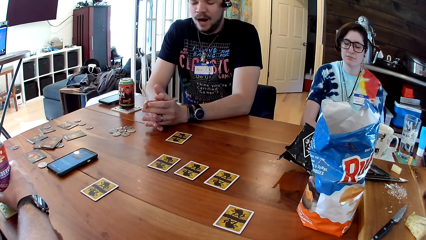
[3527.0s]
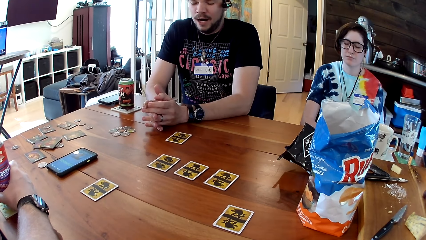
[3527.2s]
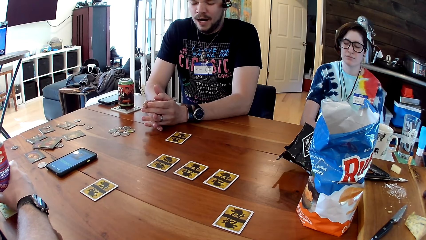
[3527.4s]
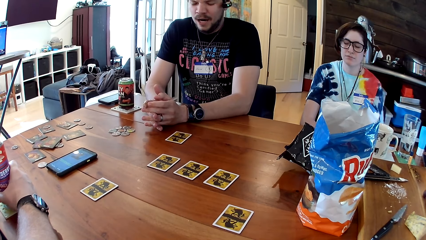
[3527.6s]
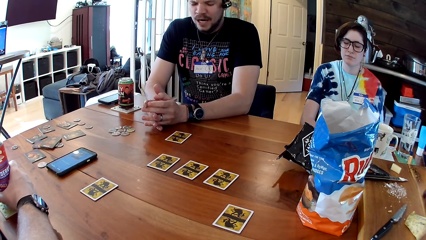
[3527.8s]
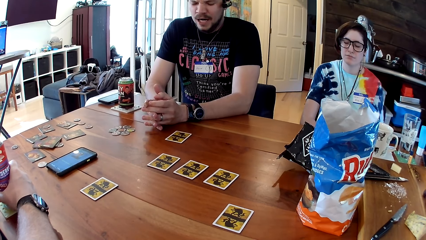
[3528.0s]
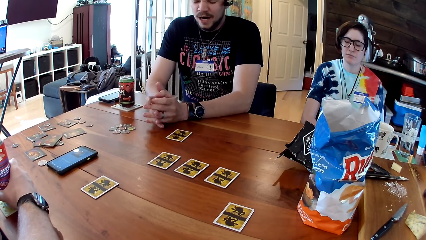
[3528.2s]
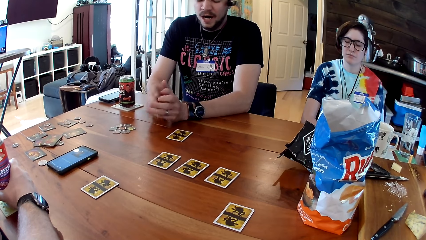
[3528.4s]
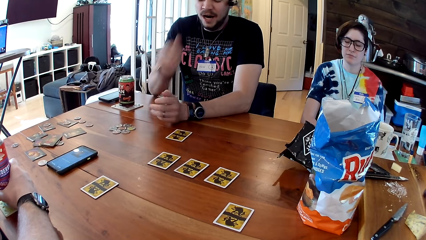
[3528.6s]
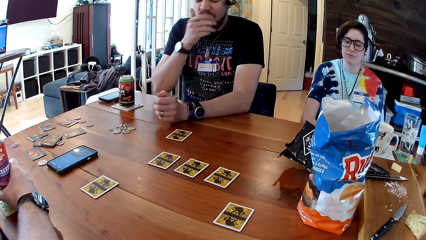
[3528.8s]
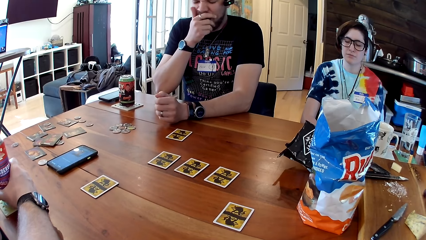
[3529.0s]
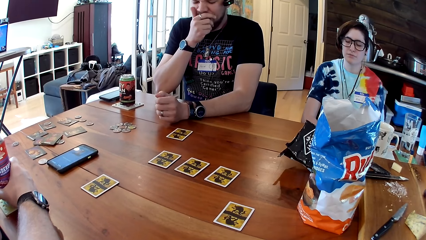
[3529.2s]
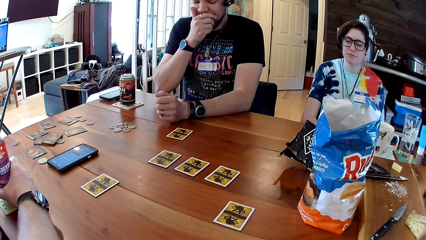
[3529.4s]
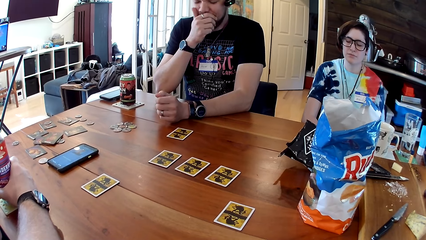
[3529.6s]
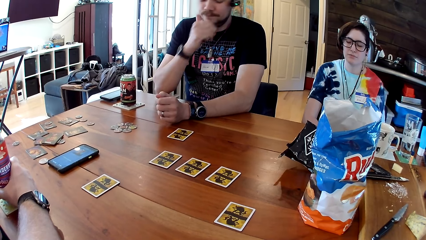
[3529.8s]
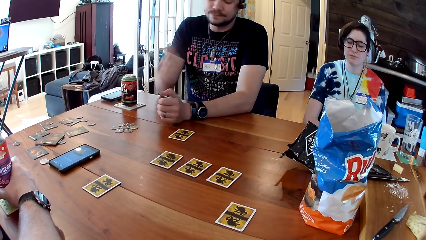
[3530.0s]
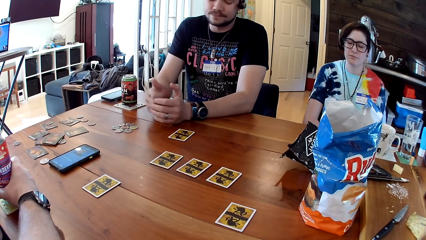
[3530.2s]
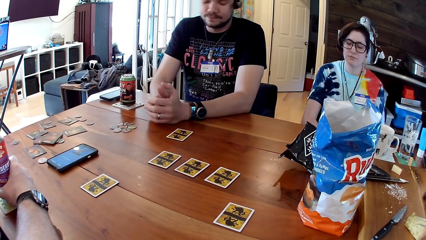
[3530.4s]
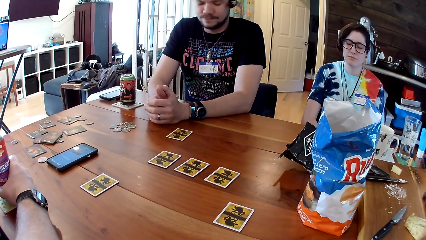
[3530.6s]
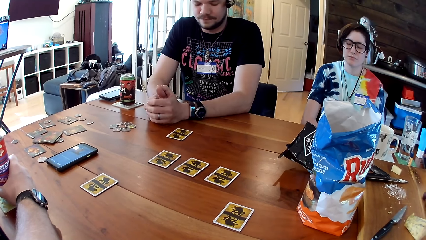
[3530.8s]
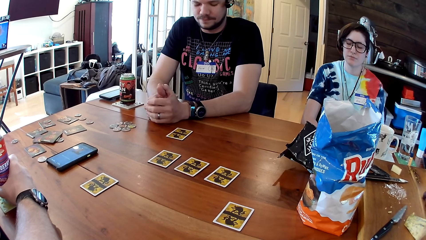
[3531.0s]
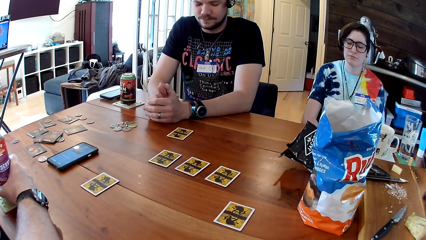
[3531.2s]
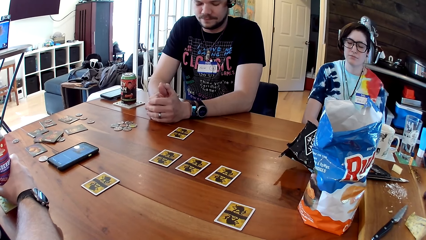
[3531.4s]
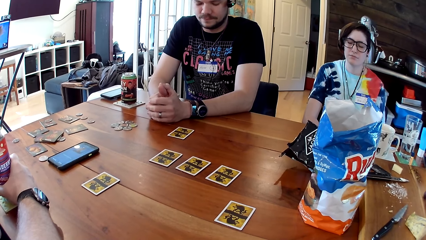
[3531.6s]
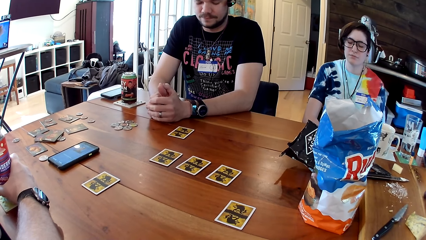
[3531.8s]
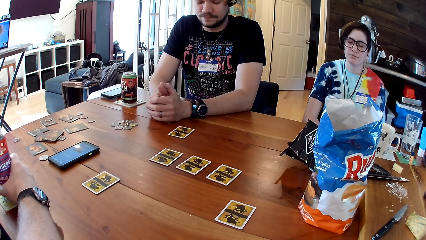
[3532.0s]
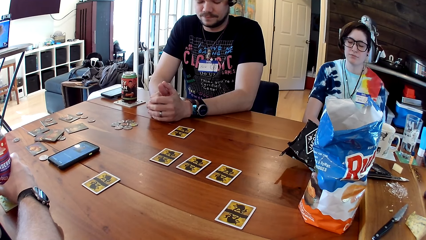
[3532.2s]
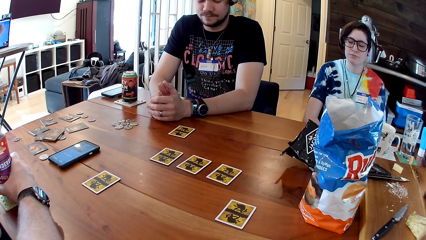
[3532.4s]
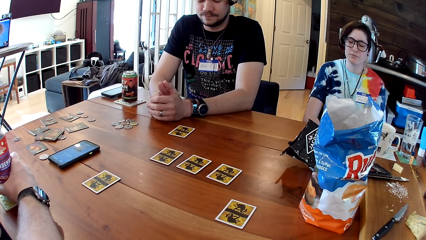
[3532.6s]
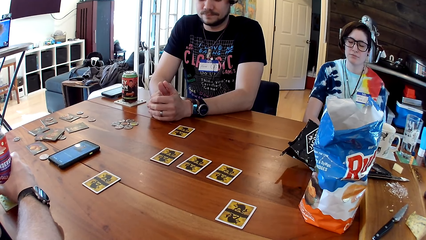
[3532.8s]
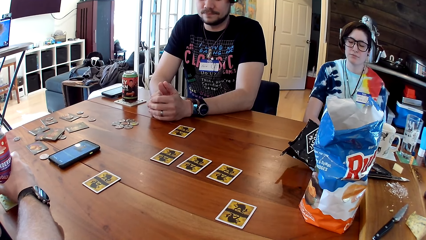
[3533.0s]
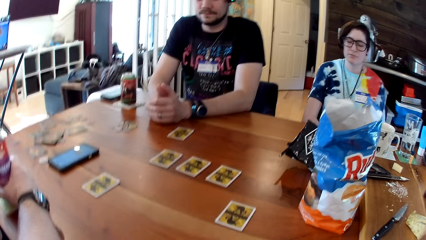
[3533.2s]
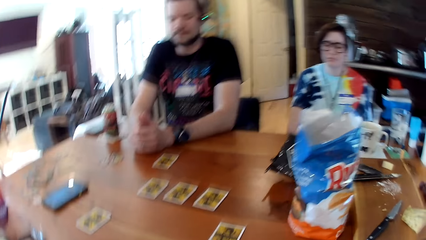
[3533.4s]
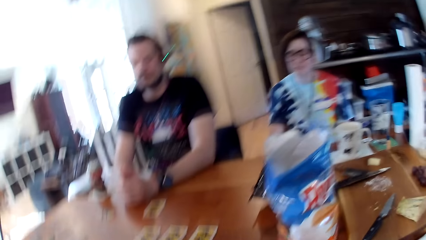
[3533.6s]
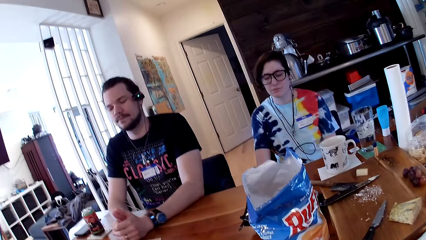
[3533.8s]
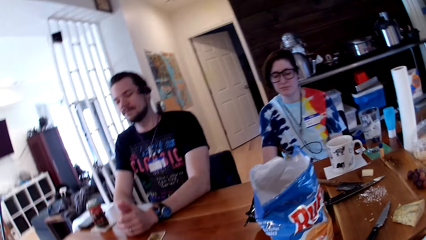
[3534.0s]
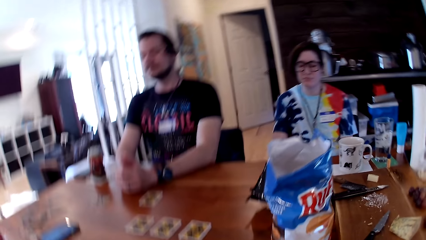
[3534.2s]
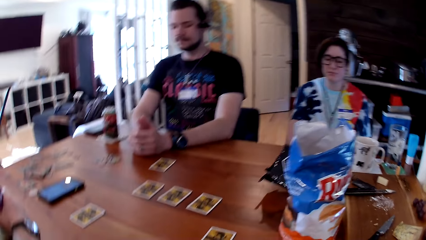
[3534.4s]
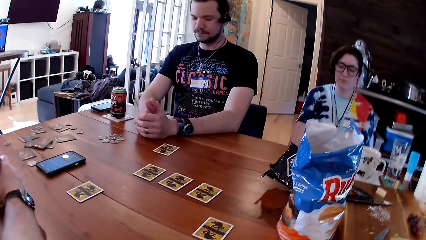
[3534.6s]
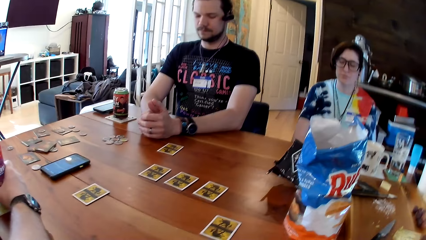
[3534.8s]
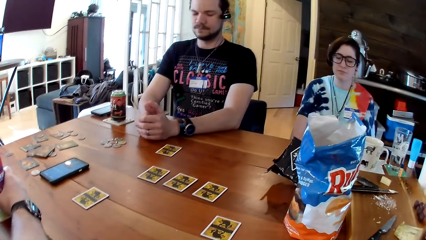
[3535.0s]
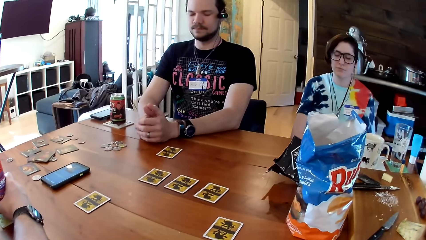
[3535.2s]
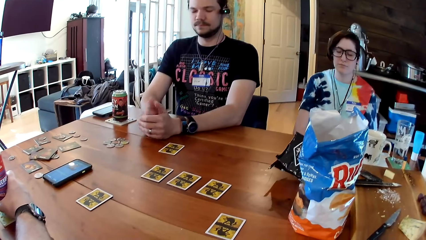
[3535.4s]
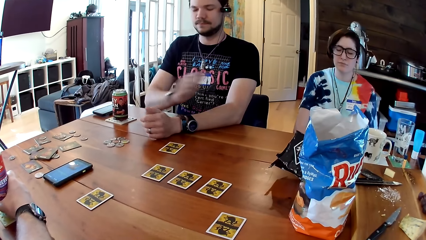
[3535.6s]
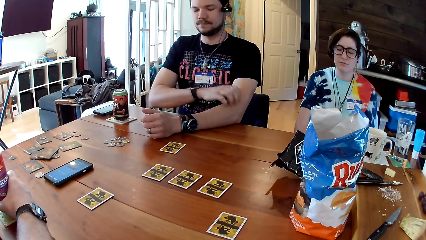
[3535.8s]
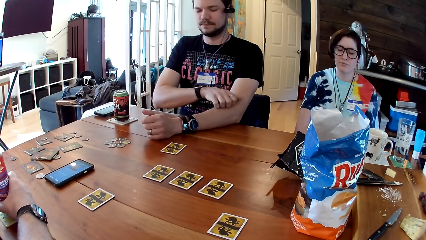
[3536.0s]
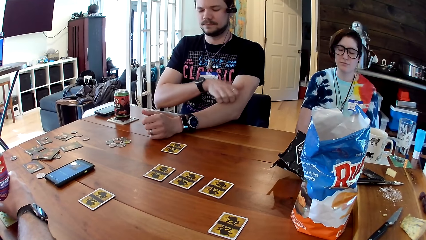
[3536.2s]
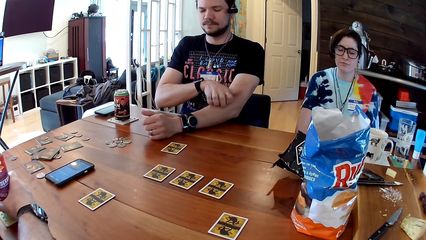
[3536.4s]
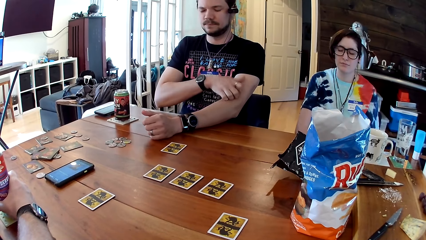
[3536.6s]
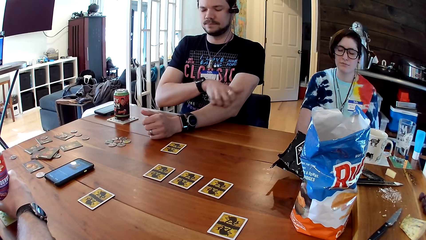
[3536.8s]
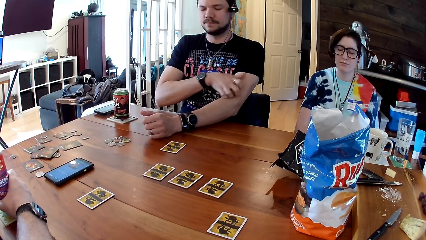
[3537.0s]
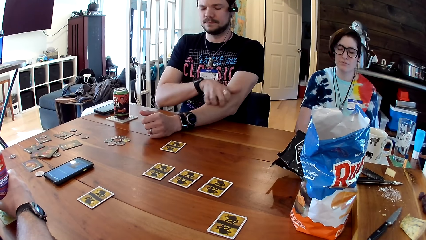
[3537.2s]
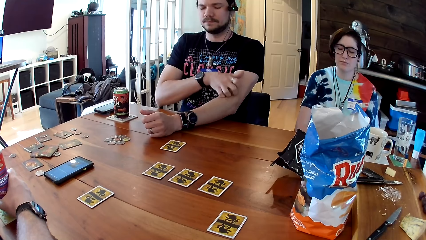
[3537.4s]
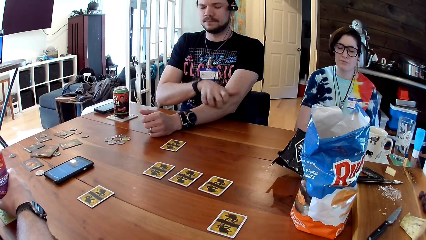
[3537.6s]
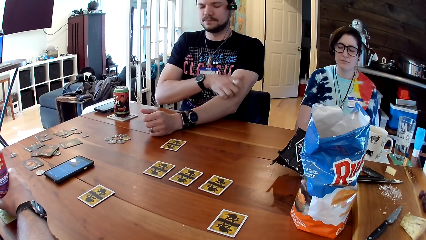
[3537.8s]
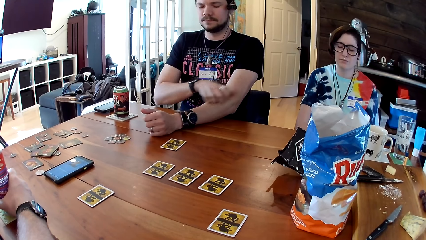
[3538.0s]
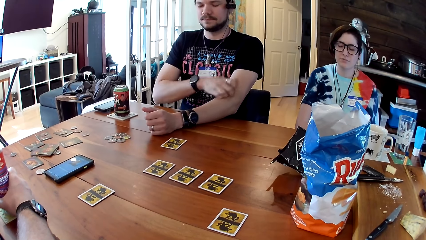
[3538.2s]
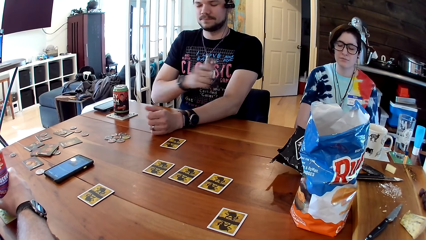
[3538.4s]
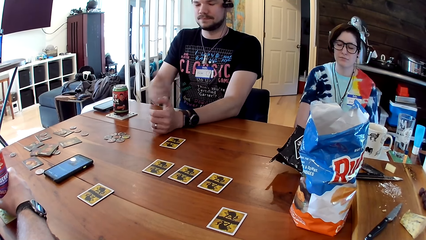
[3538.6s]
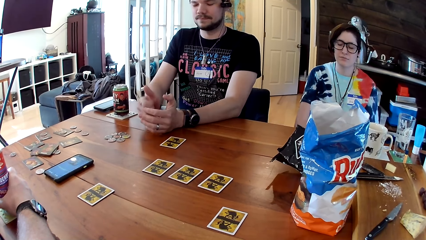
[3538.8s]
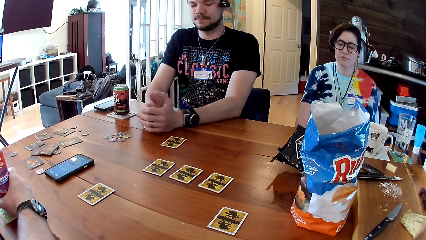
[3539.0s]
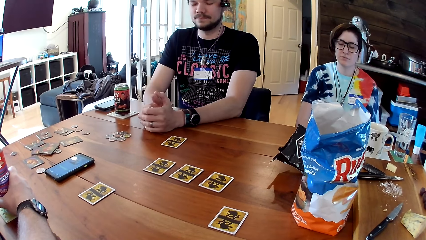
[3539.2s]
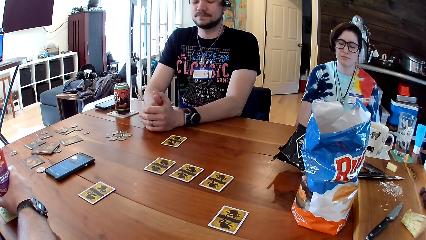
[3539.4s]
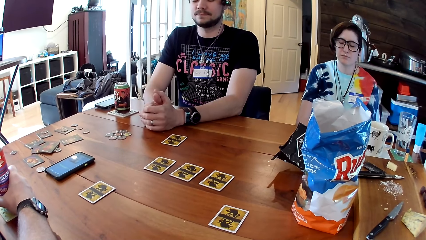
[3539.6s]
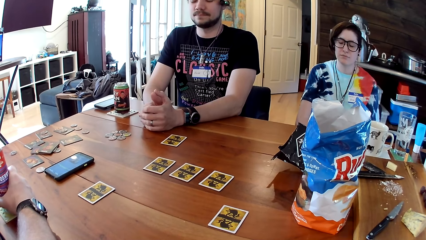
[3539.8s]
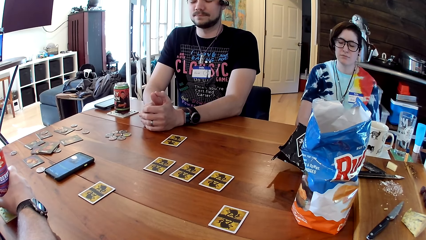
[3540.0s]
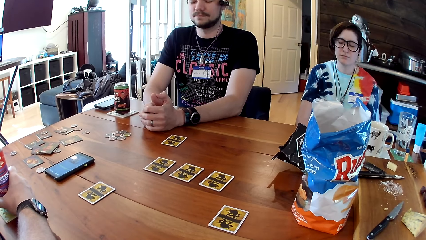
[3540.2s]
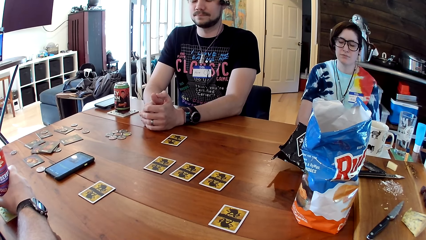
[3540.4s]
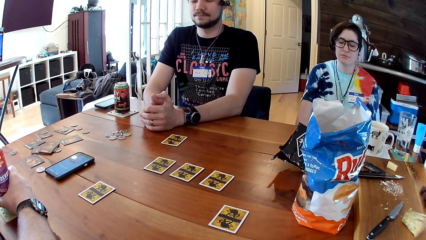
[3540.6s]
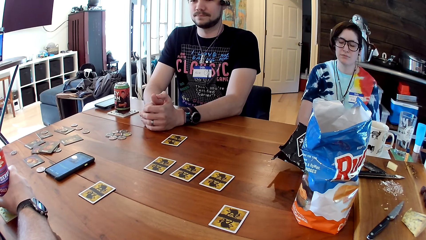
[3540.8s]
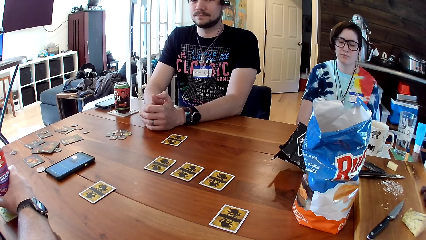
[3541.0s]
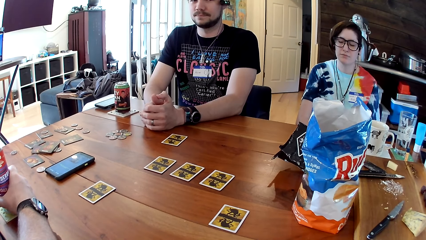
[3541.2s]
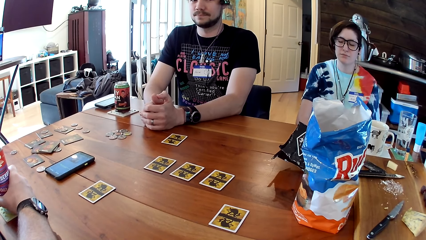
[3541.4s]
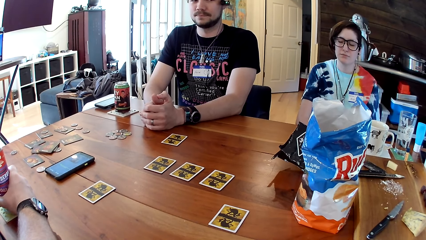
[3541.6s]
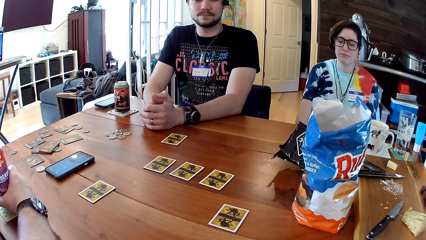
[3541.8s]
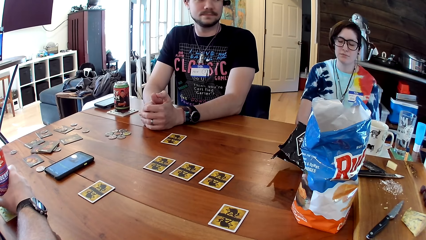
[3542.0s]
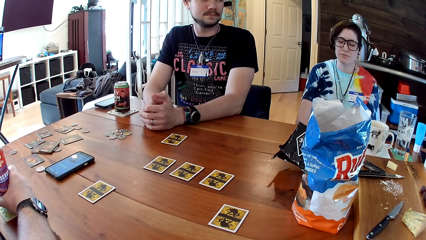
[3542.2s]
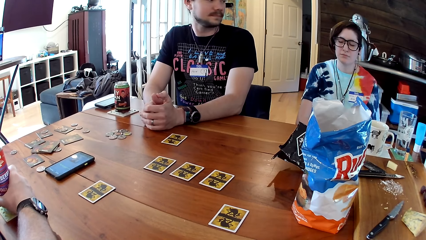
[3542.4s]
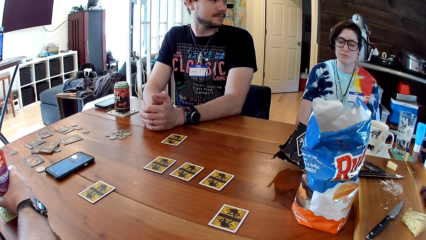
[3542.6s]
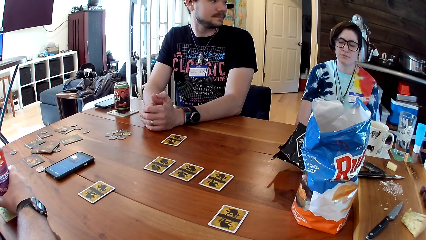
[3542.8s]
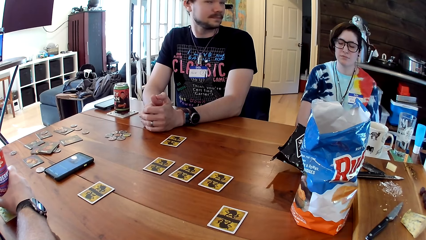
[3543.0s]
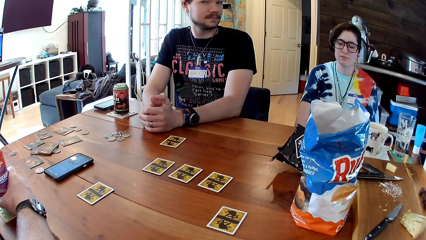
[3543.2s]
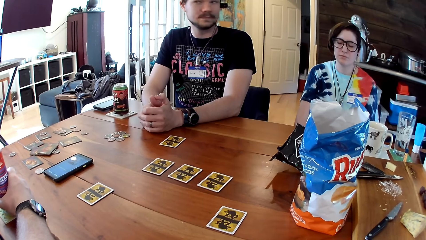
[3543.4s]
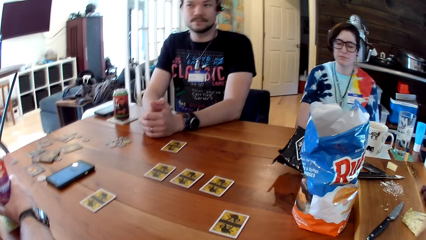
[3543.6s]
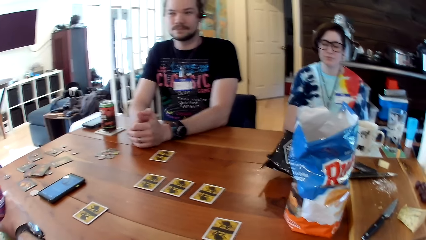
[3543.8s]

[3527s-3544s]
A man covers his mouth with his right hand. The man folds both hands on the table. The man itches his left hand with his right hand. The man folds both hands on the table again.
